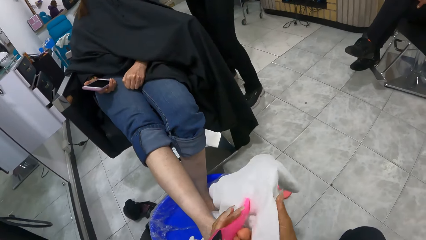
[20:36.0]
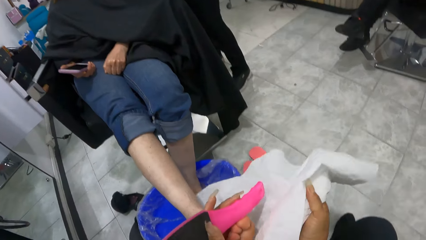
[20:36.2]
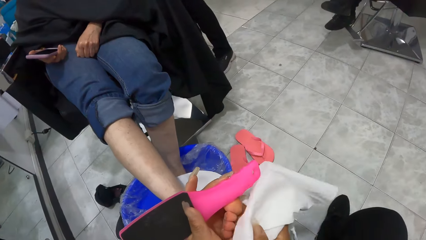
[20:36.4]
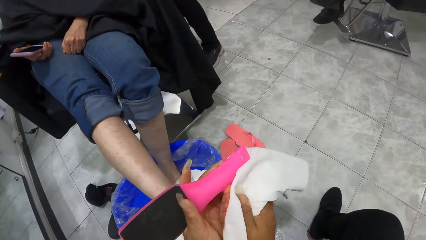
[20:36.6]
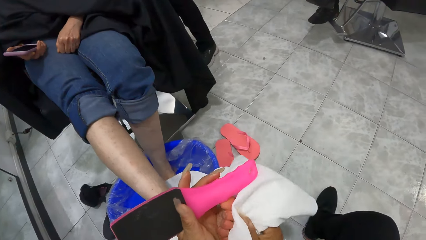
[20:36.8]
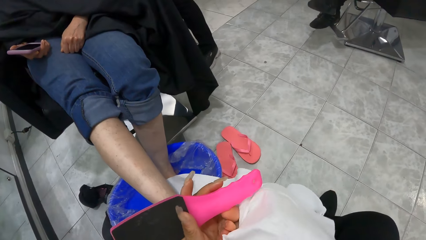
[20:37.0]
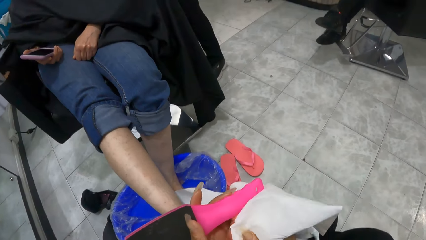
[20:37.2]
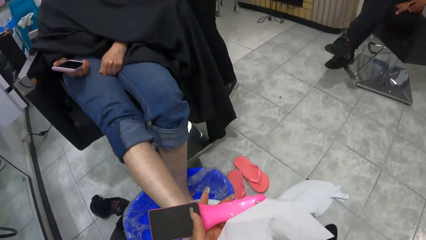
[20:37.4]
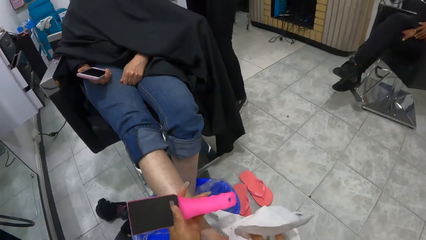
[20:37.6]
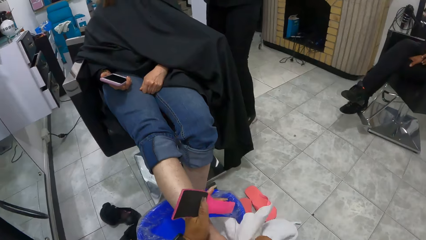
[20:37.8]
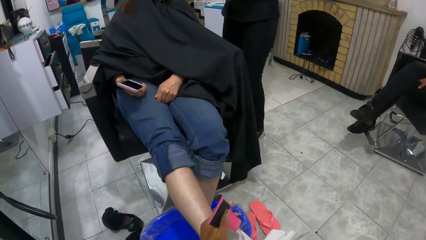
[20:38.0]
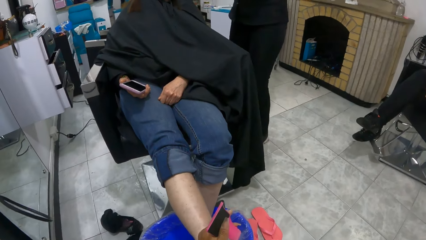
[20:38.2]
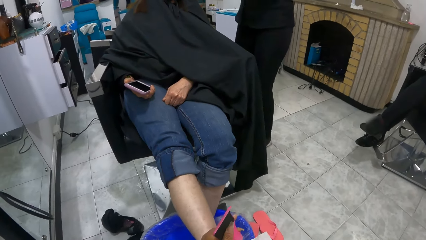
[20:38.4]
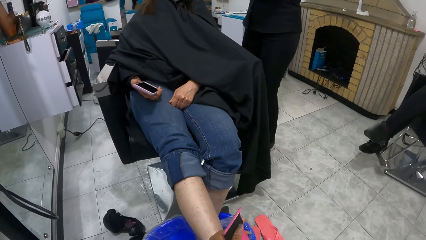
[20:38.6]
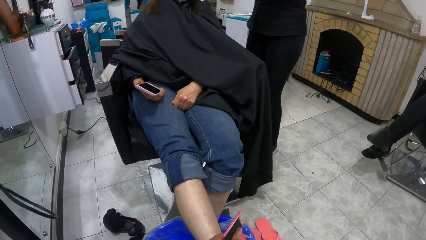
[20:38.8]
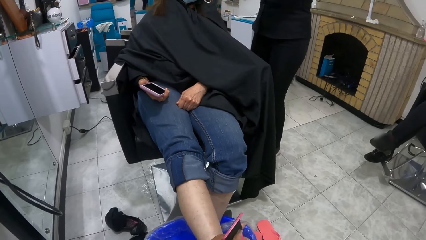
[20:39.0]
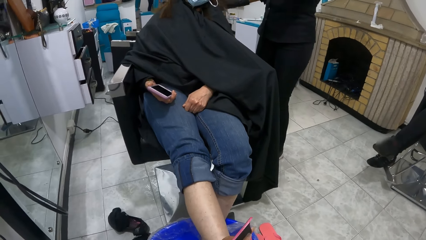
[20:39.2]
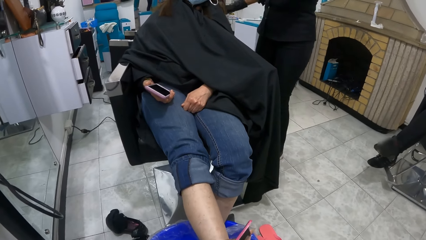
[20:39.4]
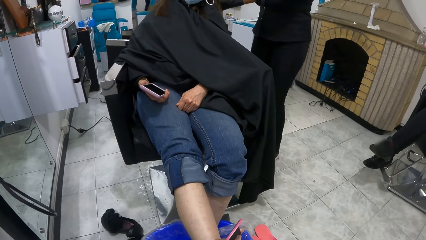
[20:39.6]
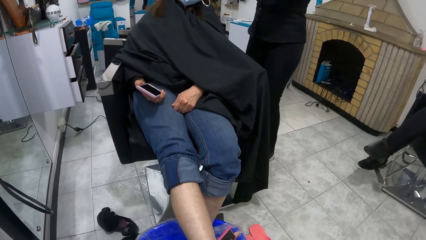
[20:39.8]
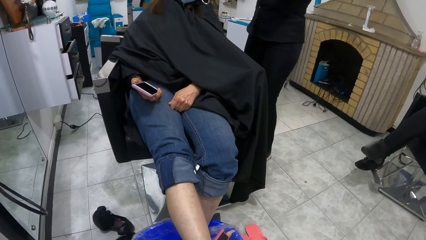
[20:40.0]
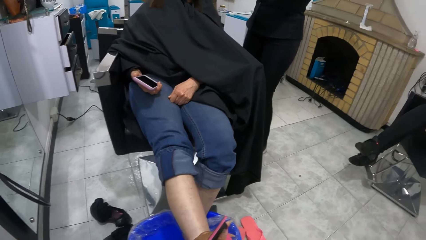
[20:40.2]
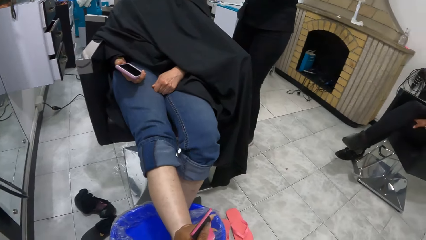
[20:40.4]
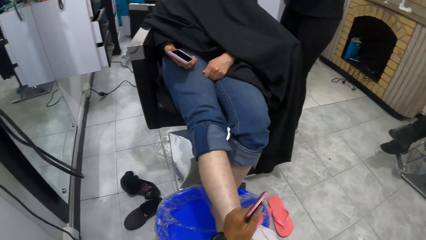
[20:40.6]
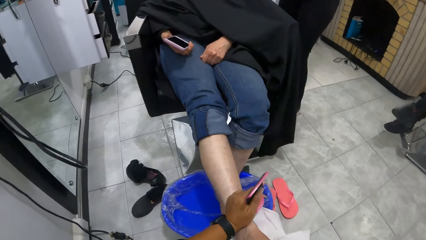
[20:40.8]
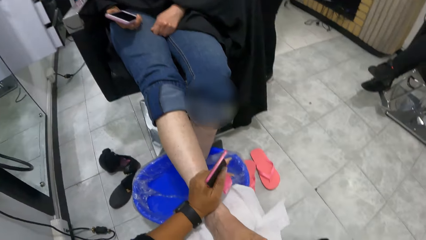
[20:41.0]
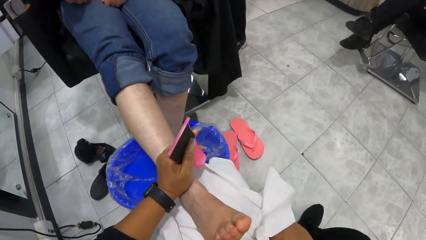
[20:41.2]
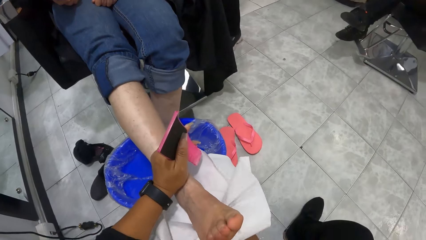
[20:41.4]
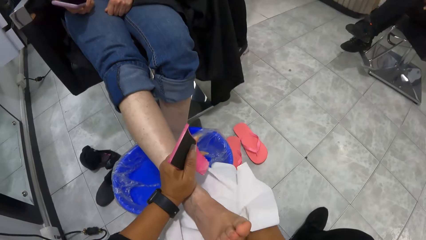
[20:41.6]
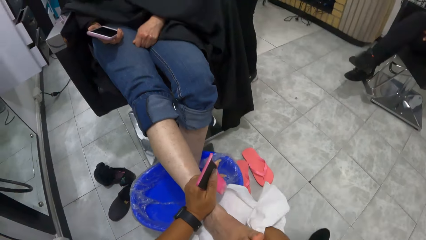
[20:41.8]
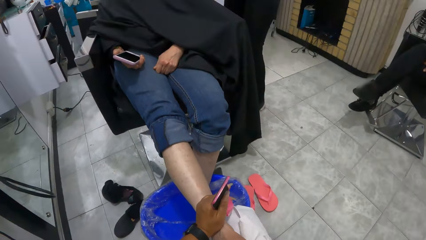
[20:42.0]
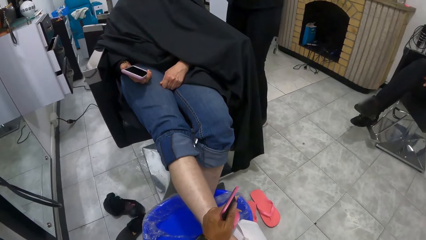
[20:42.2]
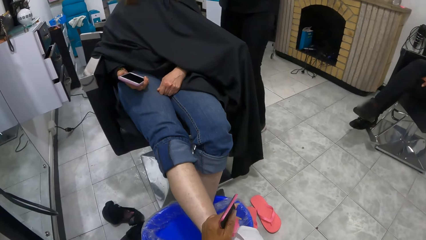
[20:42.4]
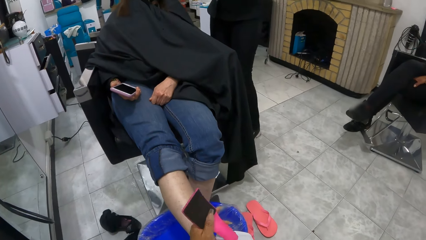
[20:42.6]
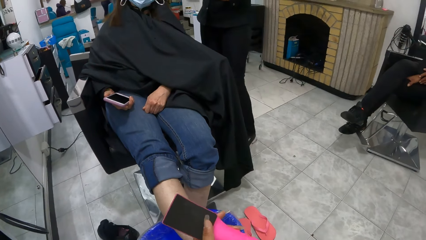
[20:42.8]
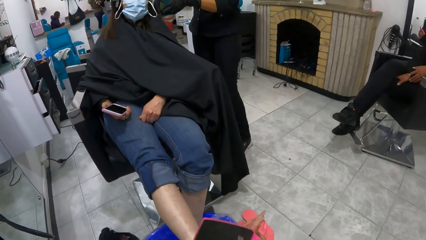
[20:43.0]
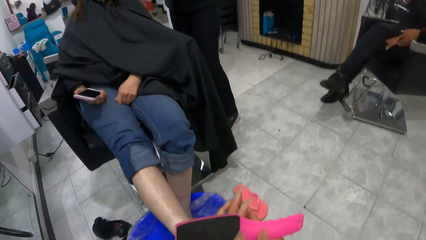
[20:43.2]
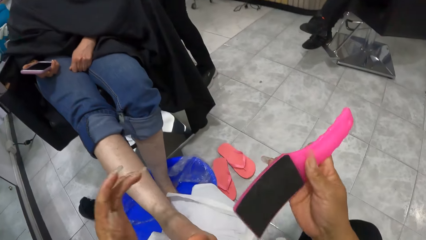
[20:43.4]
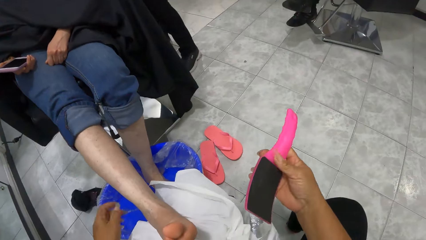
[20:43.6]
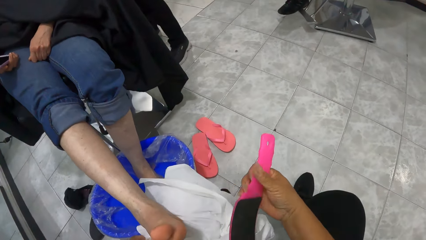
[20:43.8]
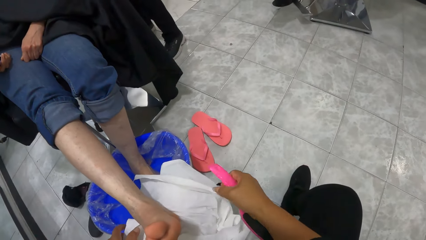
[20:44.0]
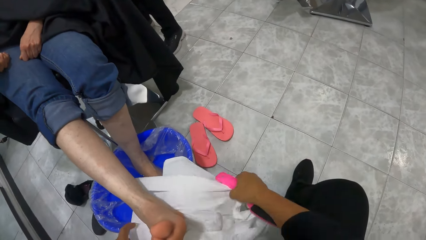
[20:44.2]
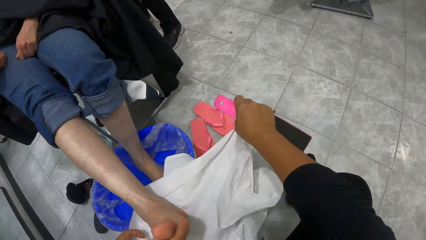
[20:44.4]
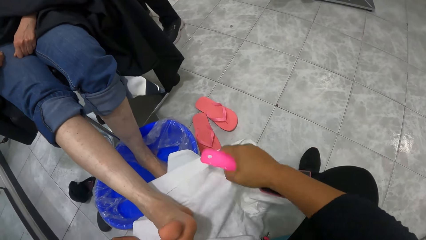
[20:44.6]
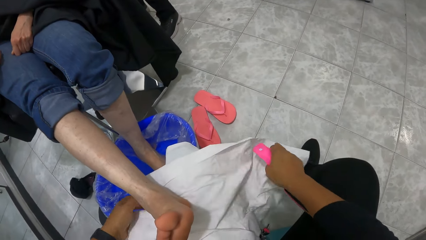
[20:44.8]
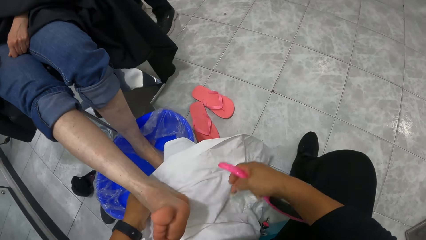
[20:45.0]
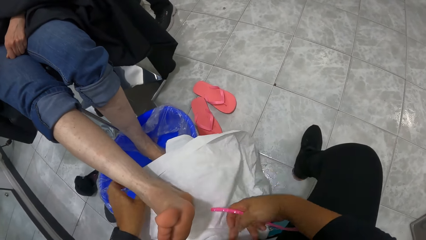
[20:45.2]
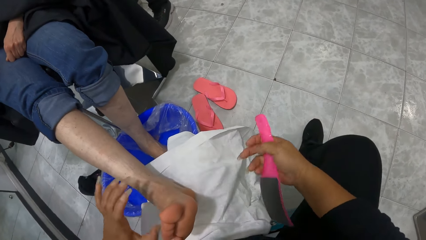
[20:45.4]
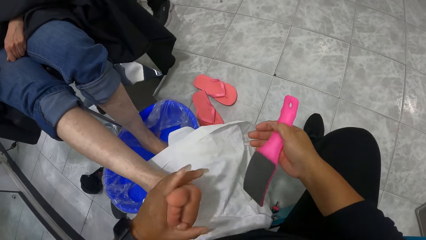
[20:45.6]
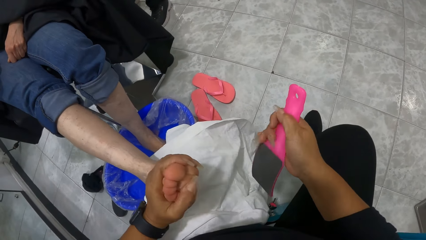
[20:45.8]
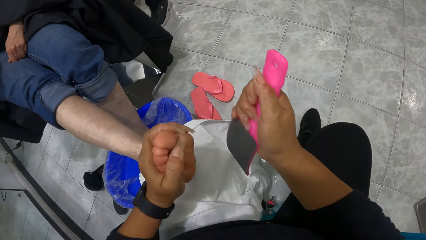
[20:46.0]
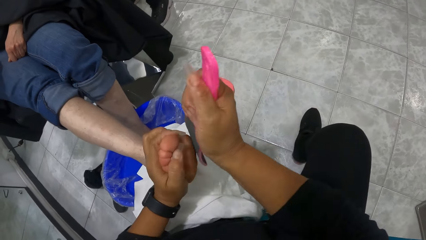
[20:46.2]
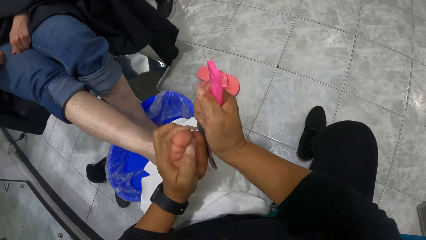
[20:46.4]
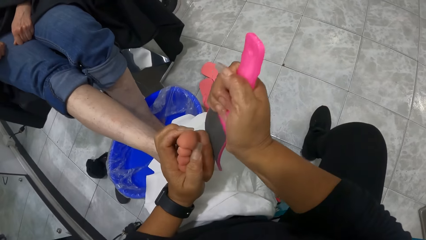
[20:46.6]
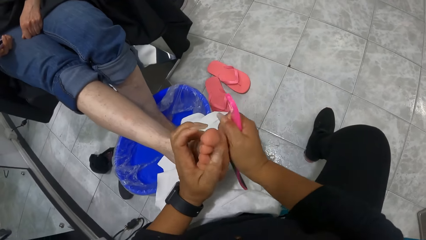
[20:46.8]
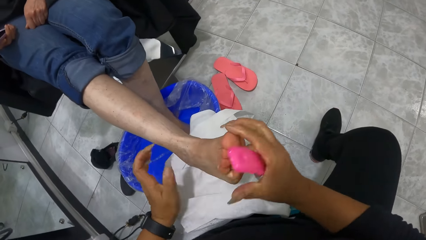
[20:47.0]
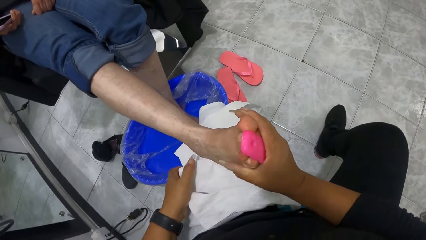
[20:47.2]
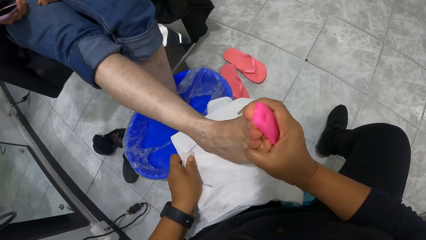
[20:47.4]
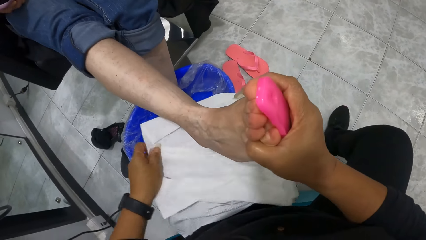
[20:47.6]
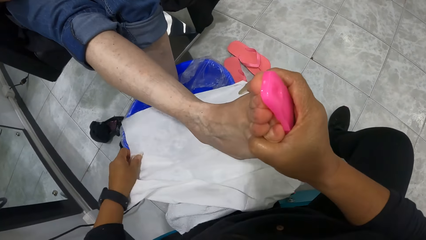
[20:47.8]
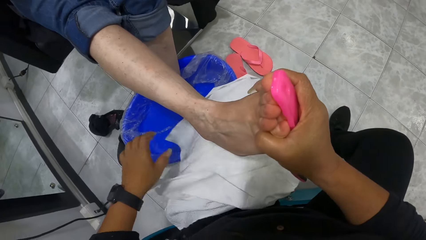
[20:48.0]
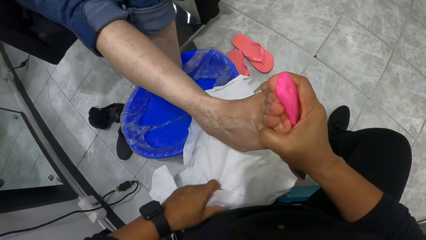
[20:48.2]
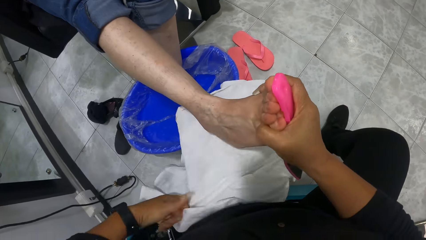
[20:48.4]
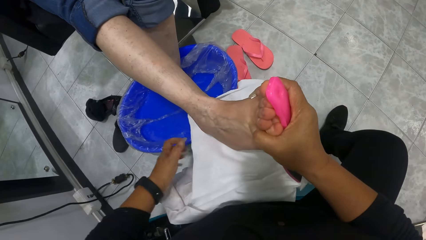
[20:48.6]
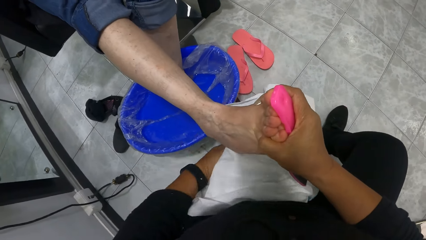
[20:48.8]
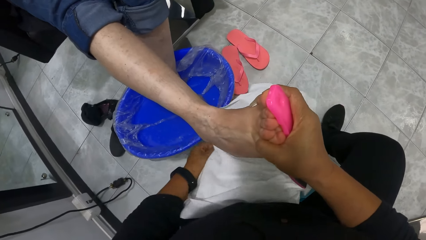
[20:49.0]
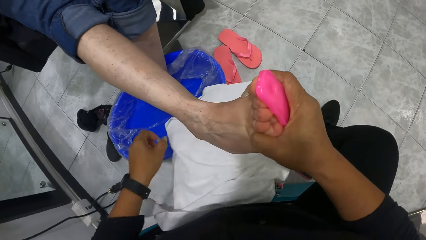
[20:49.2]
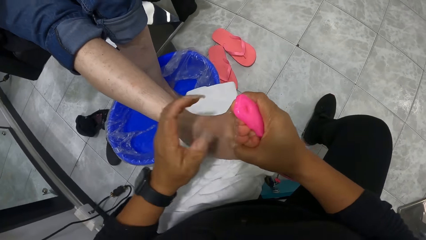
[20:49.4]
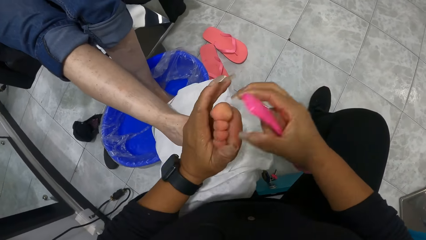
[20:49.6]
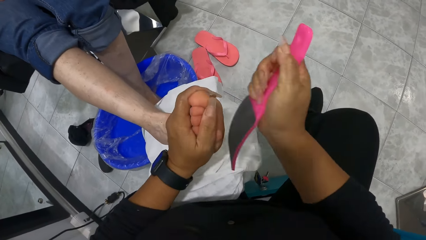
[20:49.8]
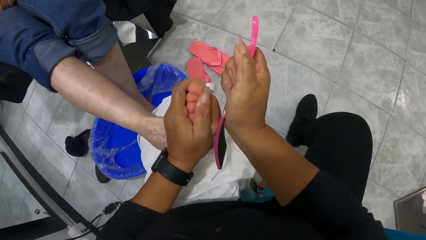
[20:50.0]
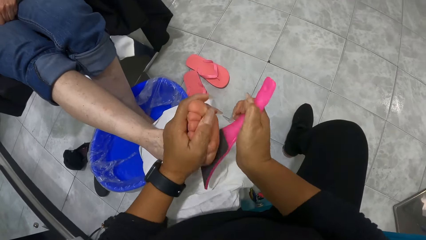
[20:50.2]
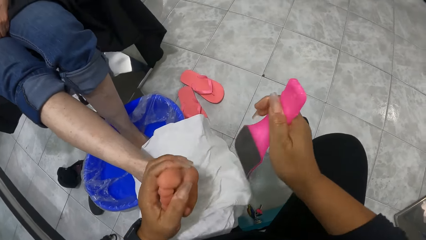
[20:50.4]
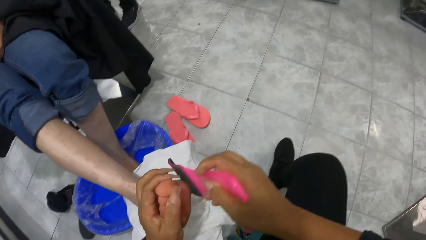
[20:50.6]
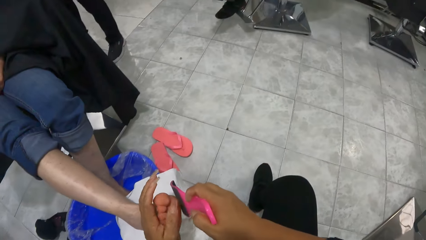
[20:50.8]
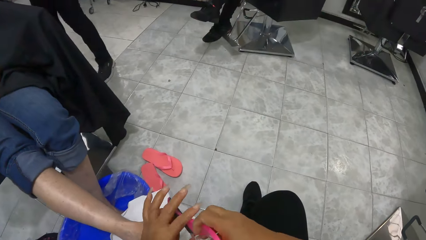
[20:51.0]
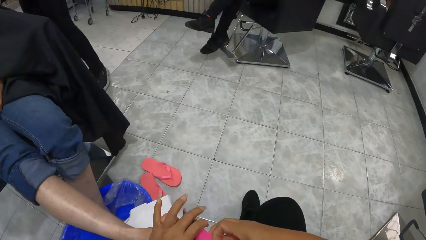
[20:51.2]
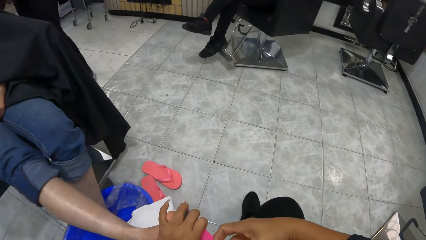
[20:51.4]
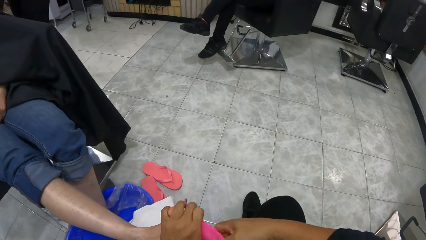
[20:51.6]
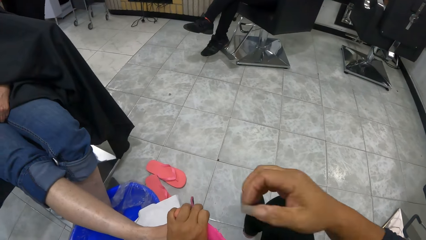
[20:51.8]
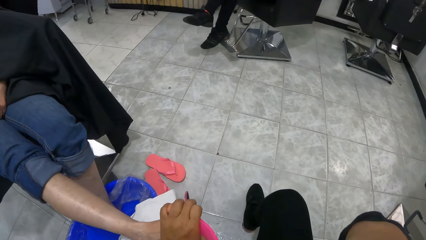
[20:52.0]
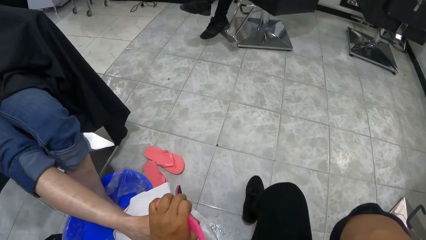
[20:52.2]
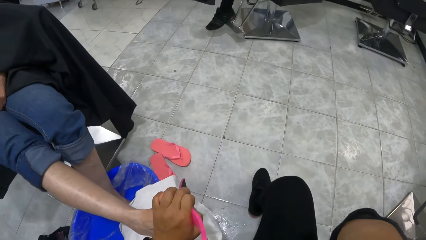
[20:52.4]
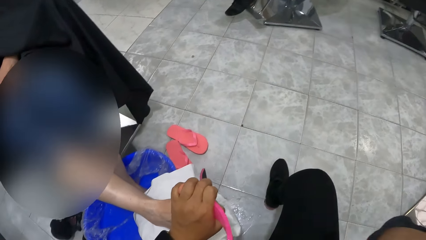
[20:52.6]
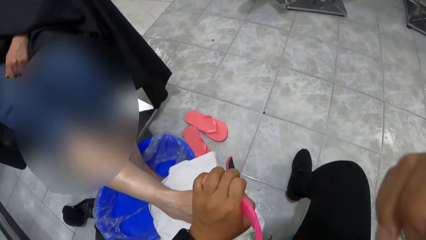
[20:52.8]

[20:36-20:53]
The camera wearer passes the foot file in her left hand to her right hand. She adjusts the towels with both hands. She holds the woman's right leg with her left hand. She scrubs the woman's right foot with the foot file in her right hand. She dries the woman's foot with the towel. She raises the woman's right leg with her right hand. She adjusts the towel on her lap with her left hand. She holds the woman's right leg with her left hand. She scrubs the woman's right foot with the foot file in her right hand. She puts down the woman's foot. She holds the foot file on the woman's right leg with her left hand.
